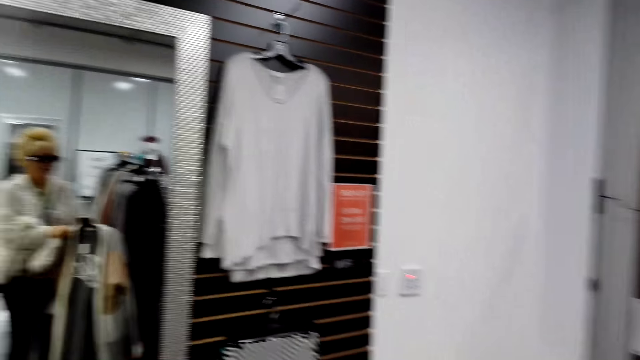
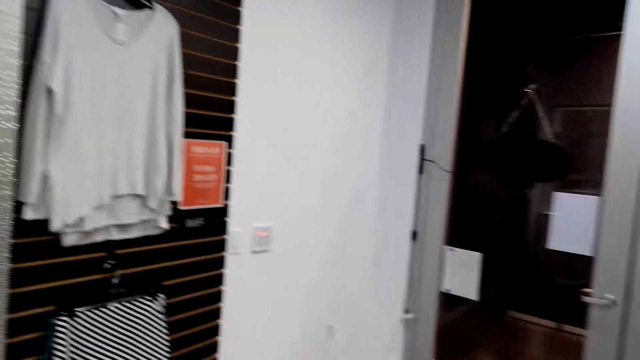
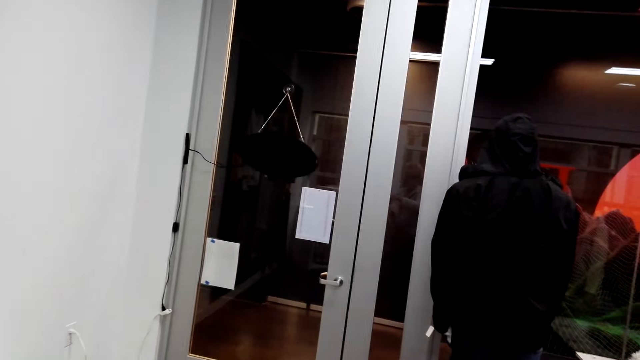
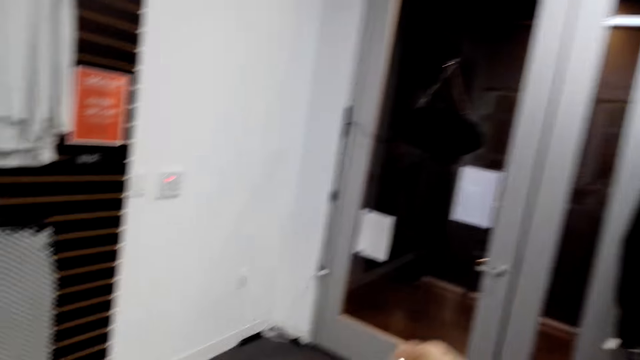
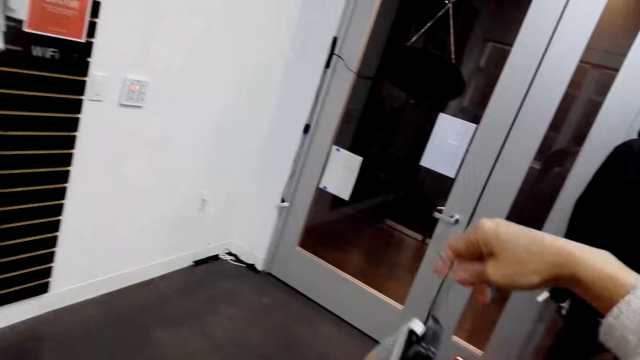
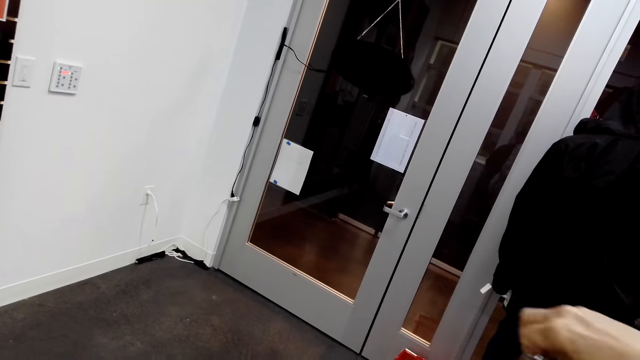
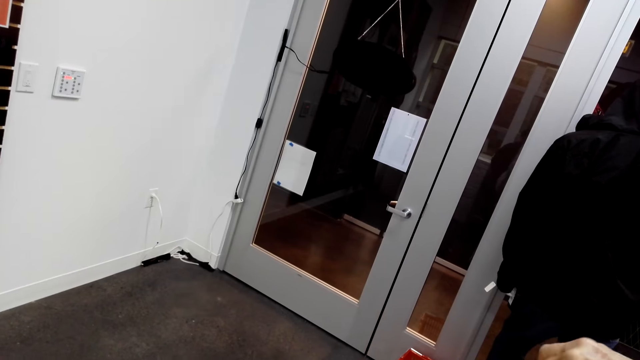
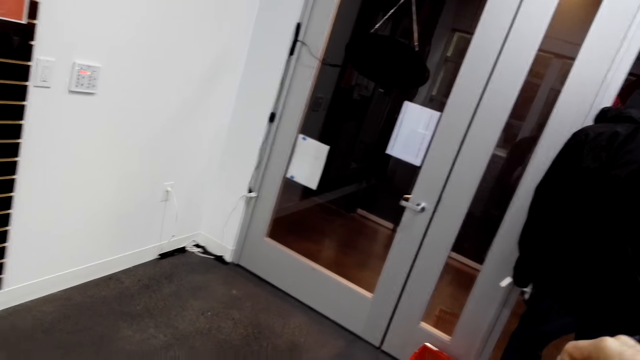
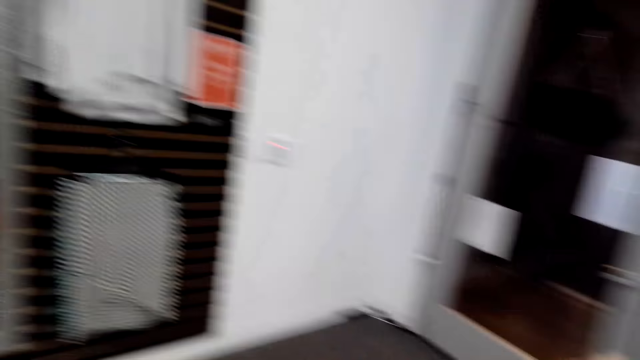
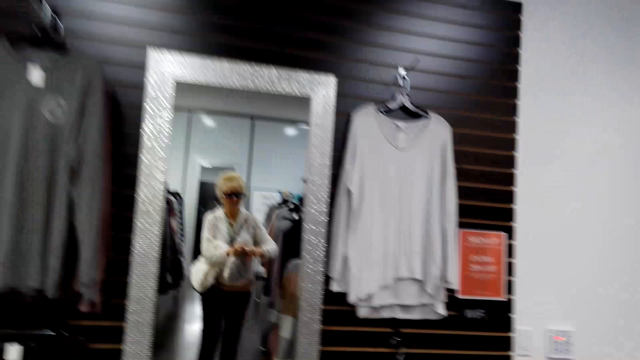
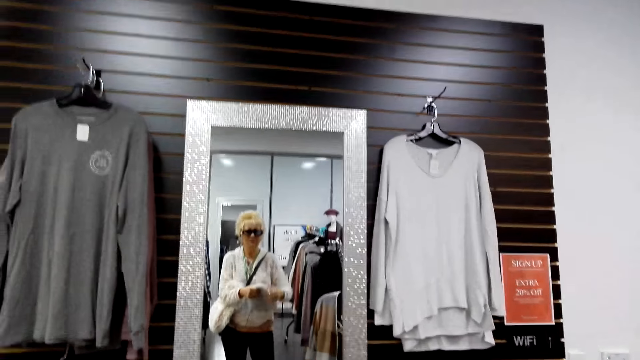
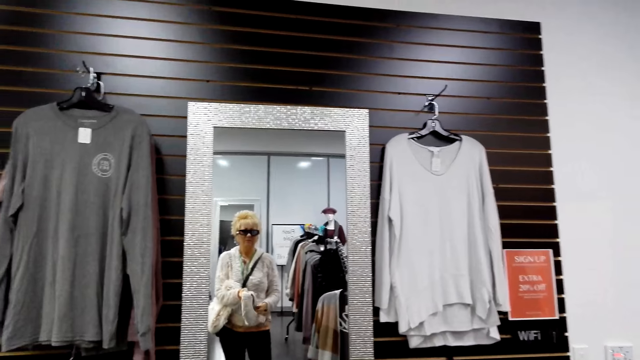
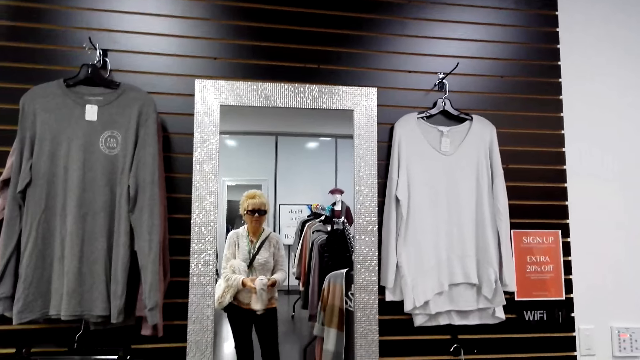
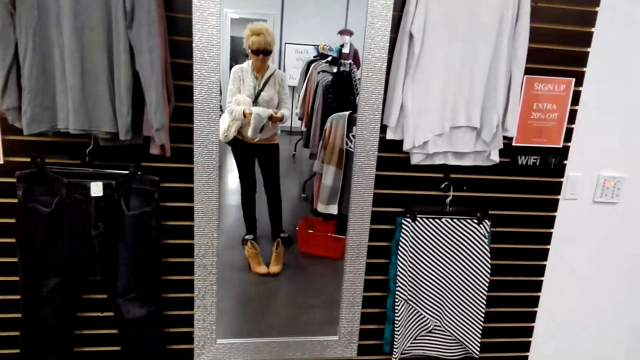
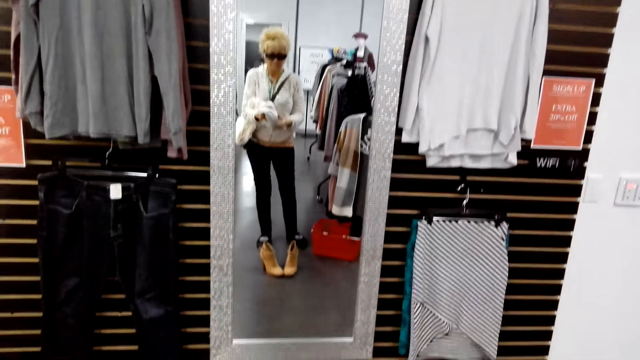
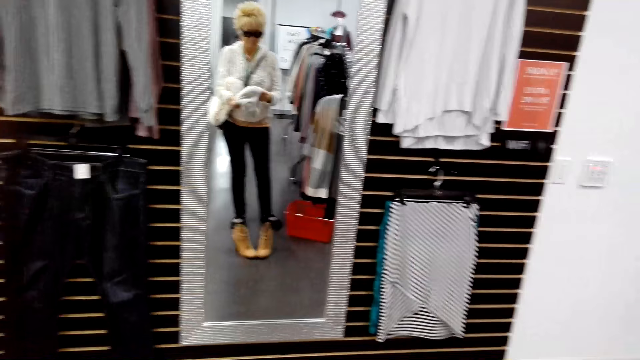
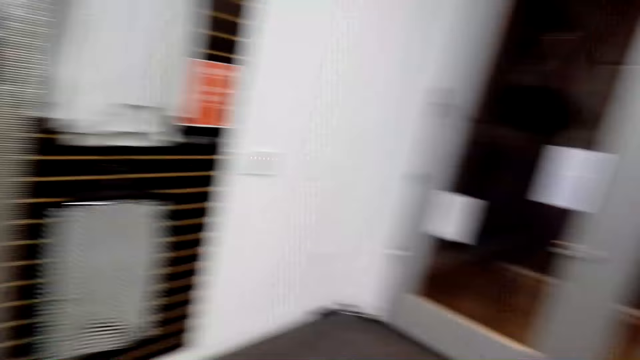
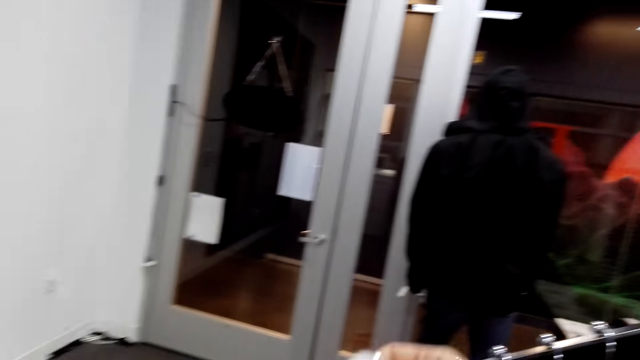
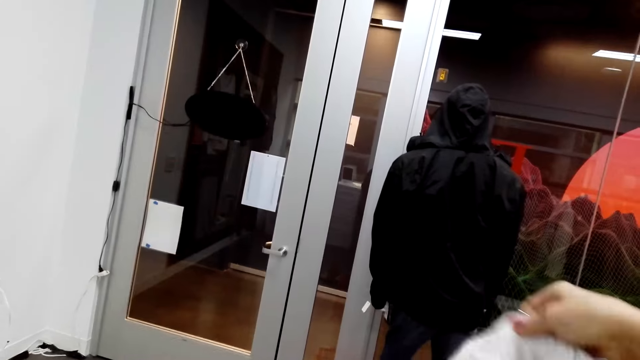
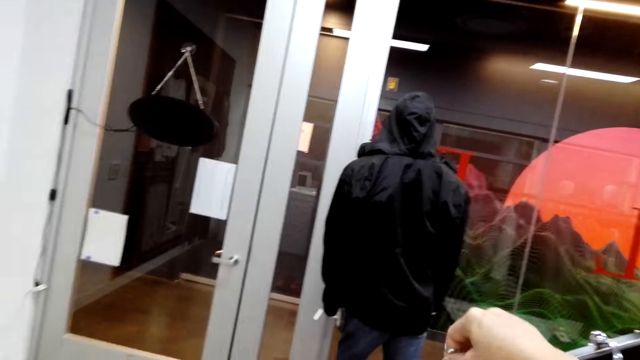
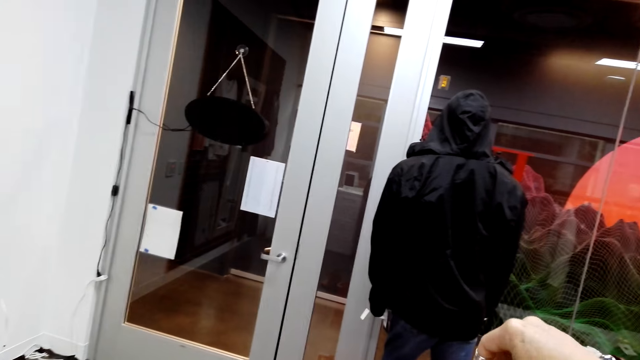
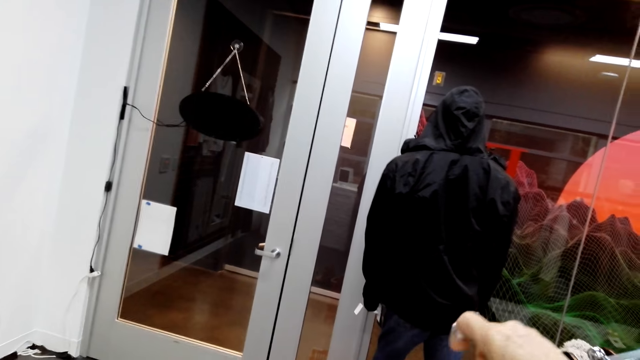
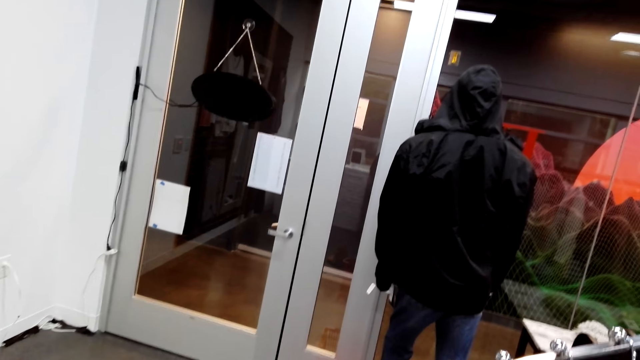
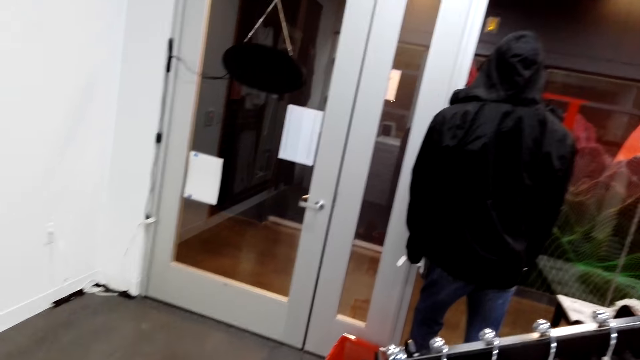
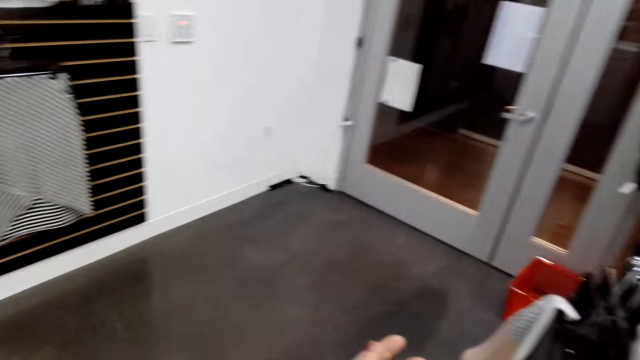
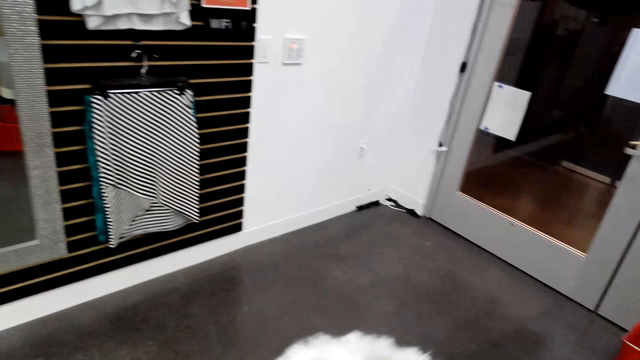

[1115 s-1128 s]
The camera wearer looks around. They look at the mirror. They look around.

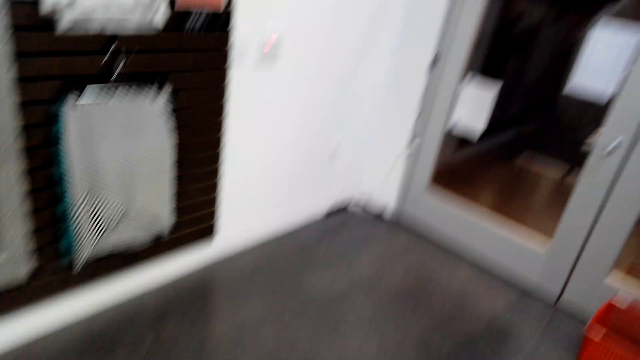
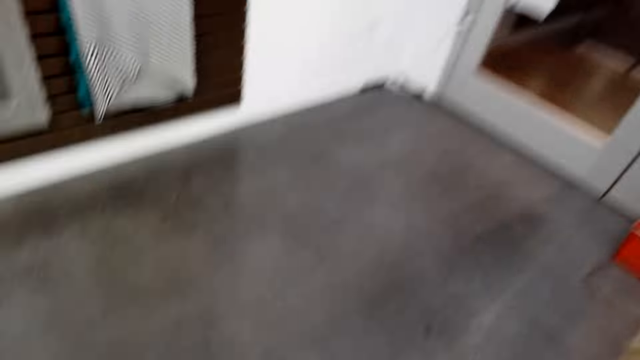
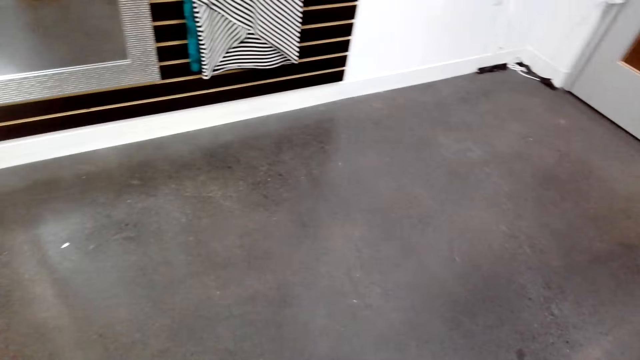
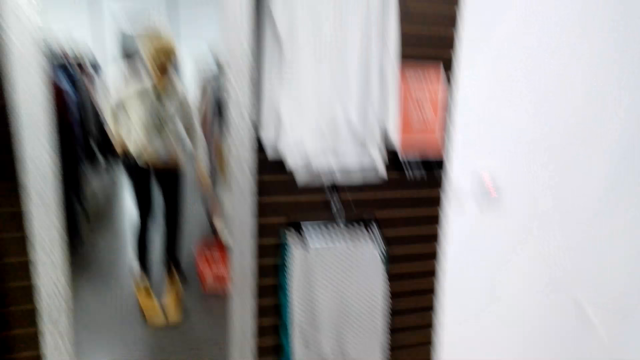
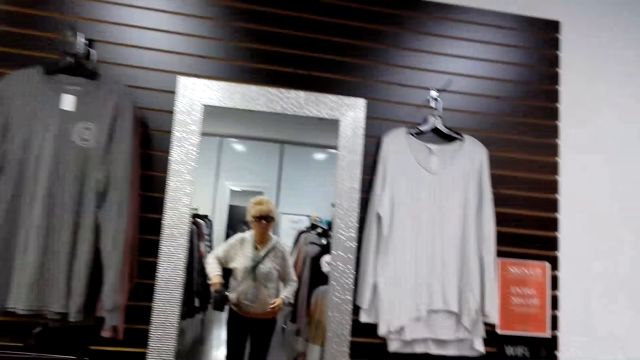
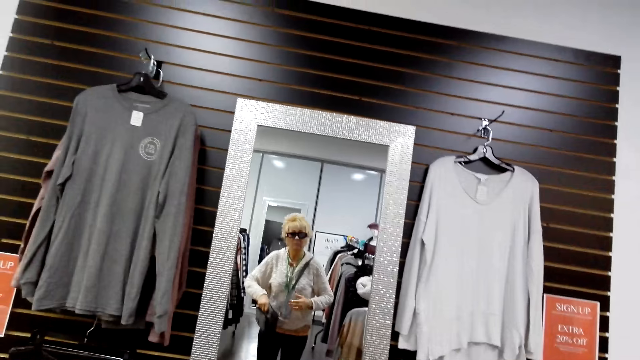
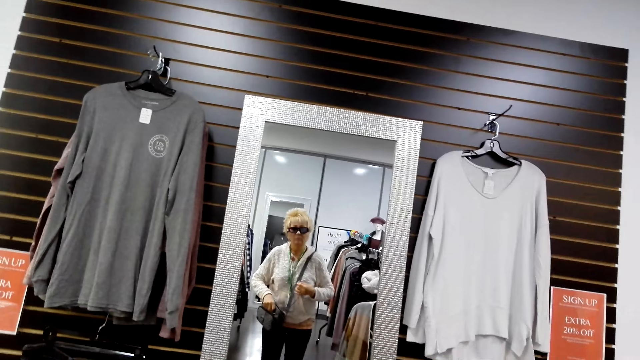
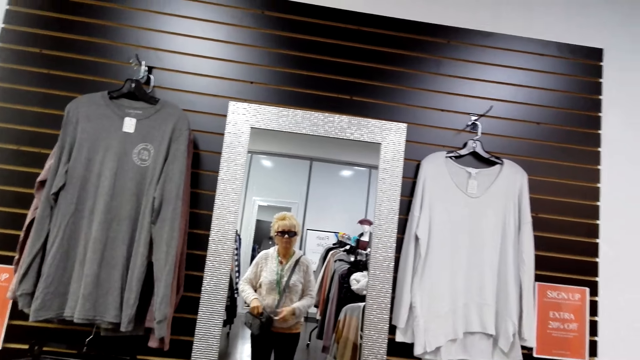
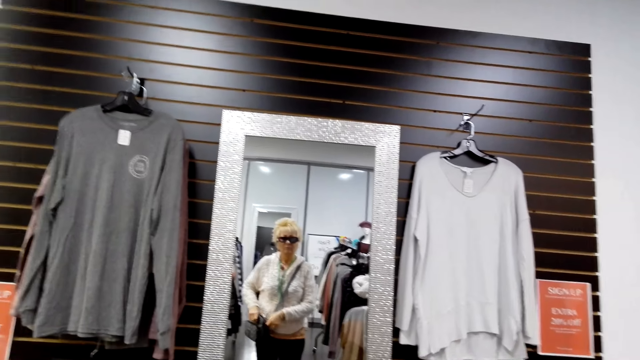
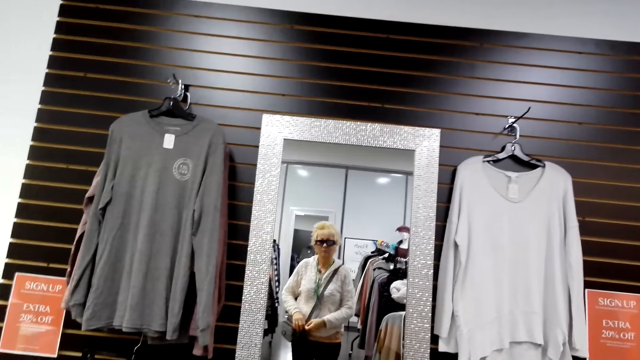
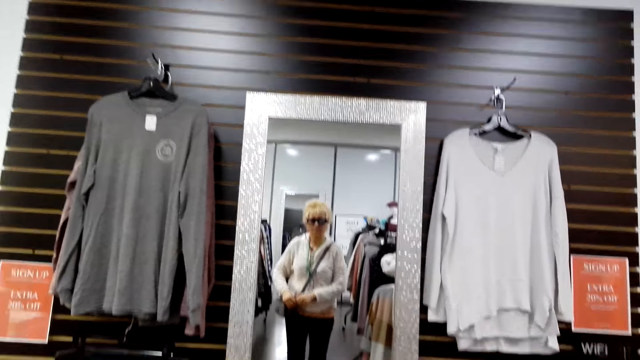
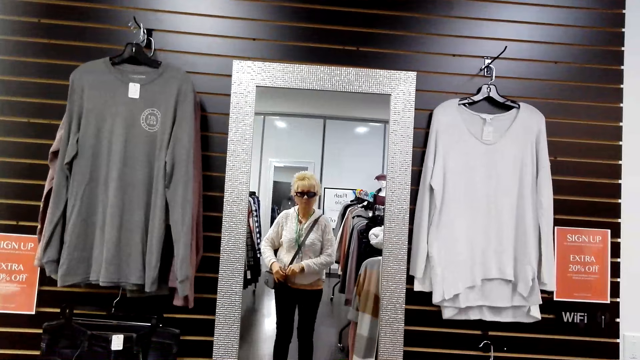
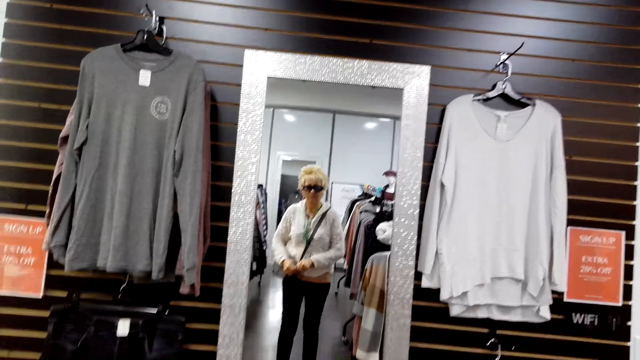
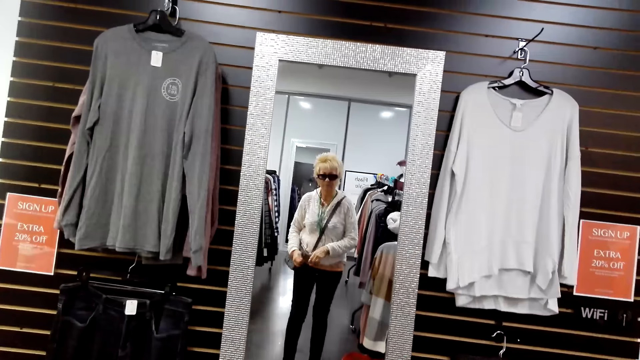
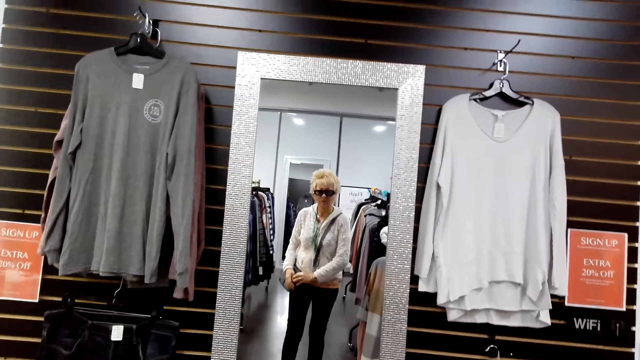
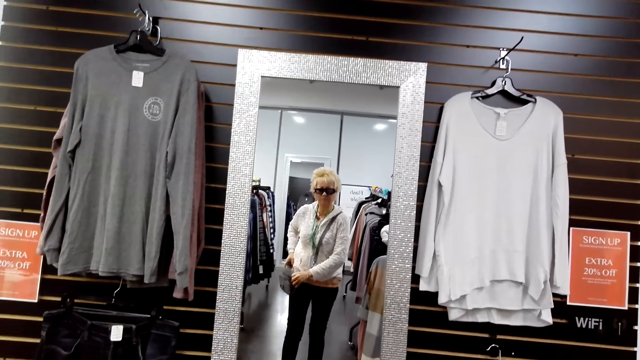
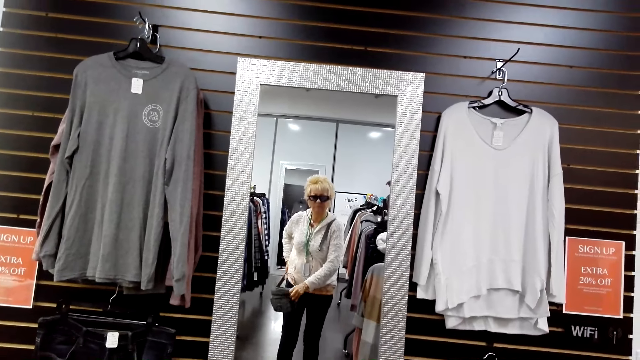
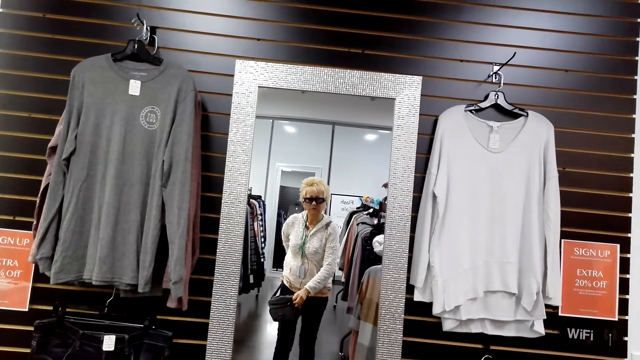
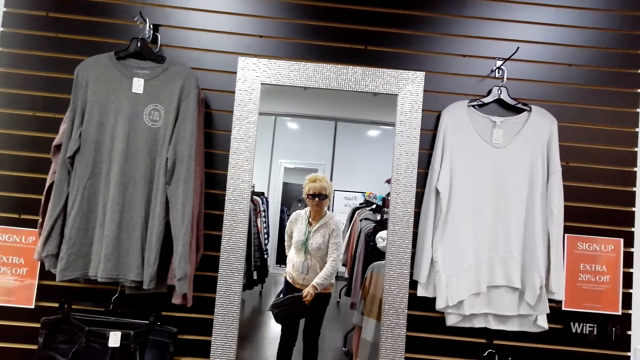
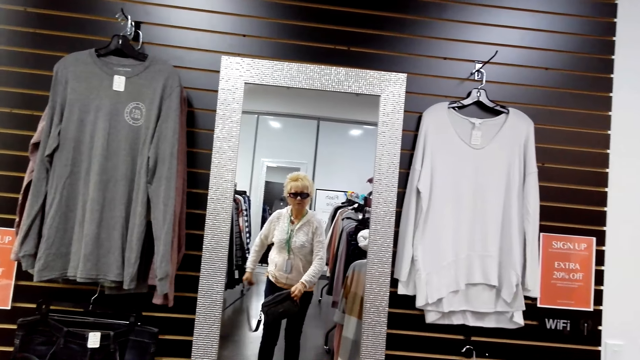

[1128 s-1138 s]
The camera wearer looks at the mirror. They remove the sling bag.
